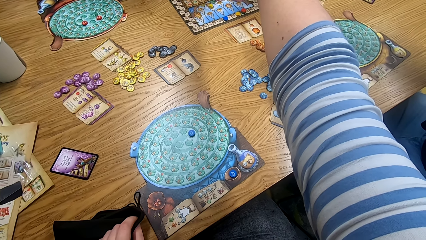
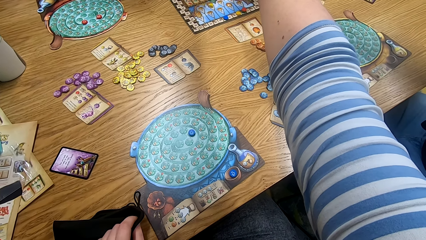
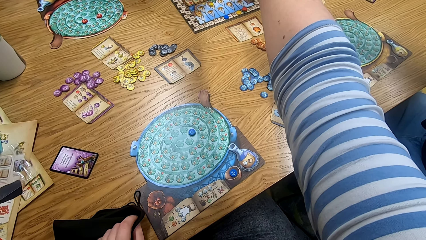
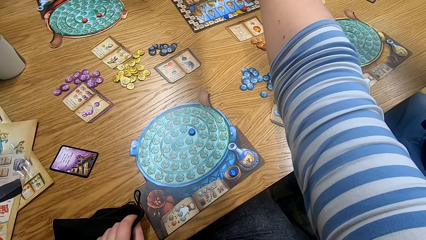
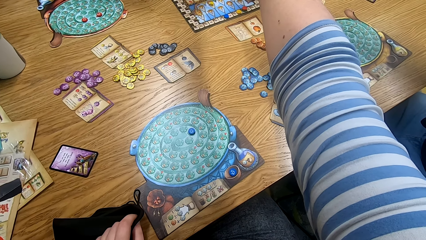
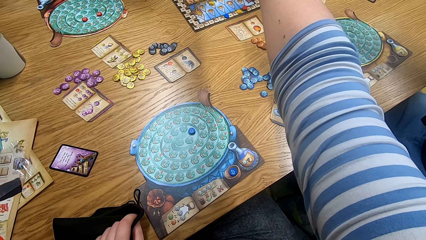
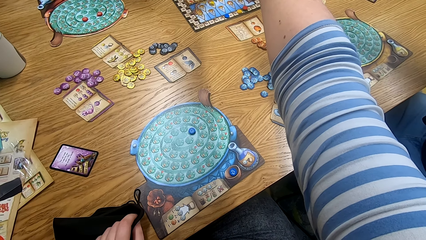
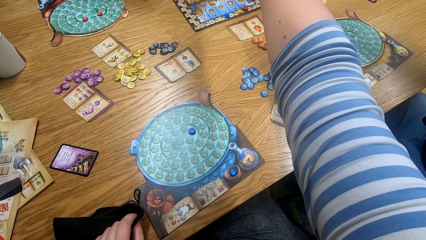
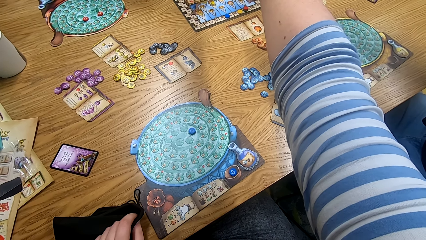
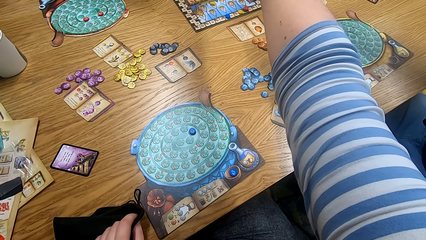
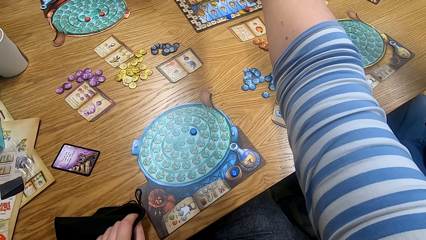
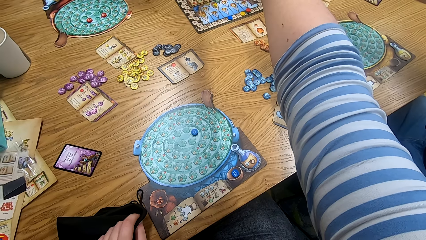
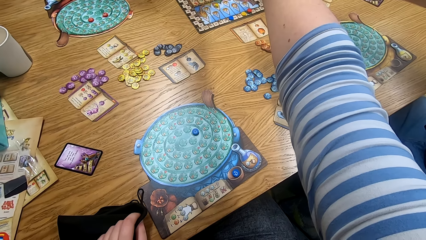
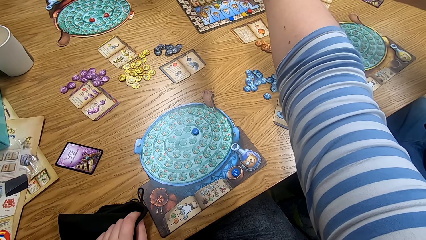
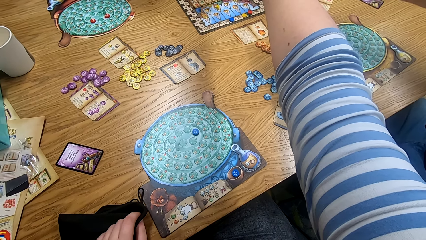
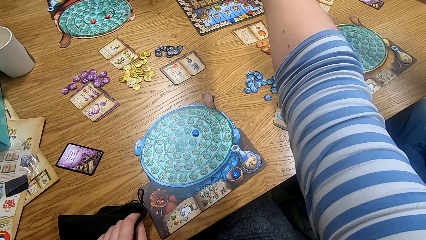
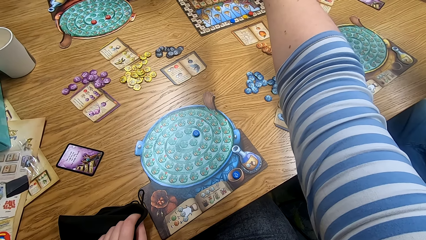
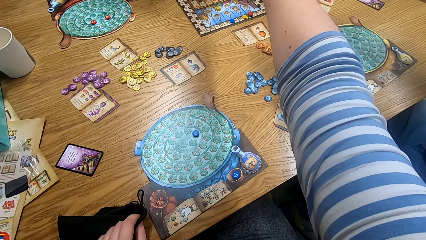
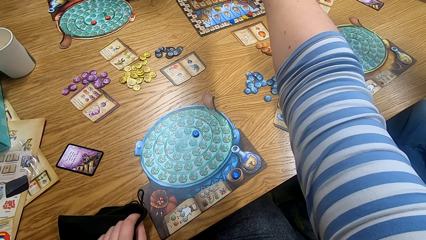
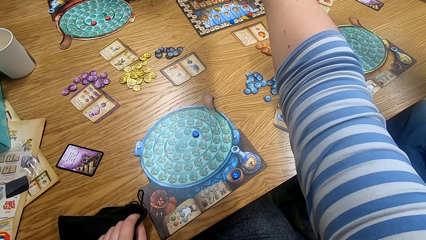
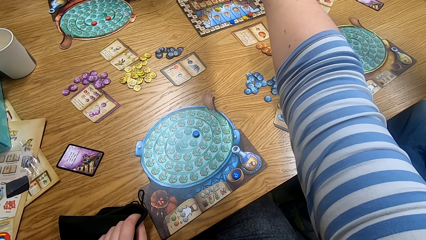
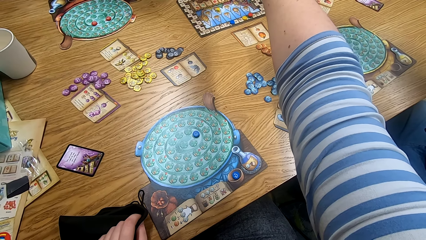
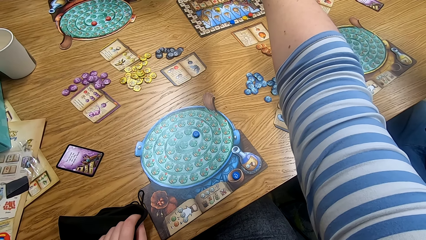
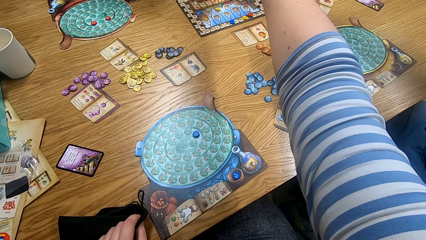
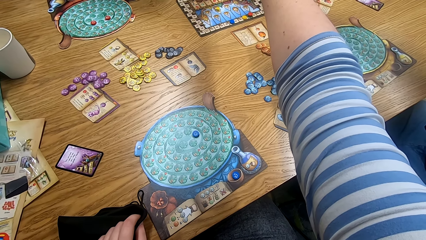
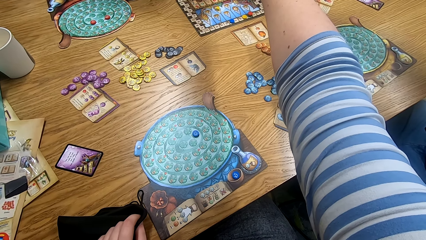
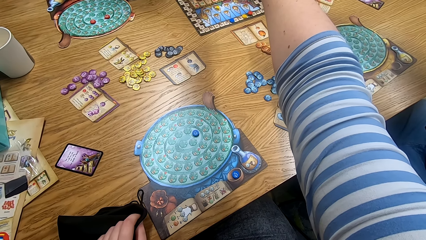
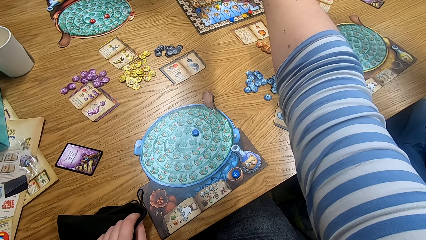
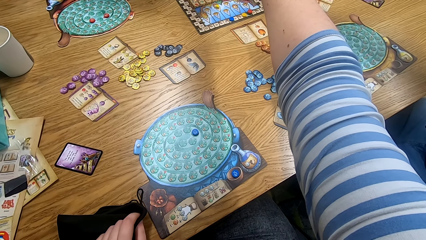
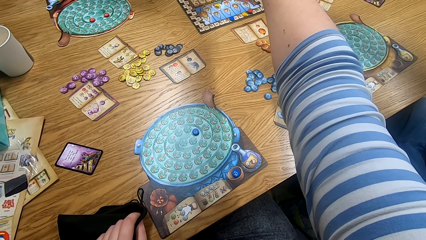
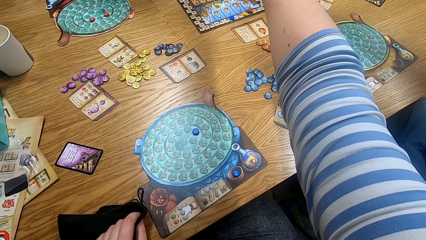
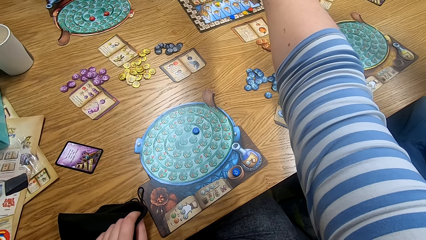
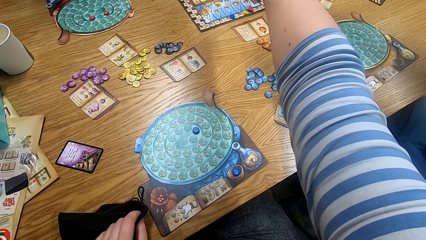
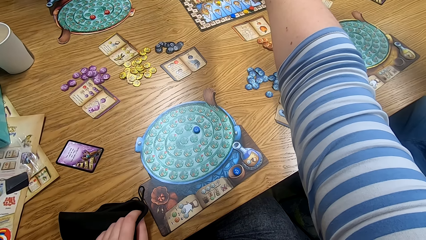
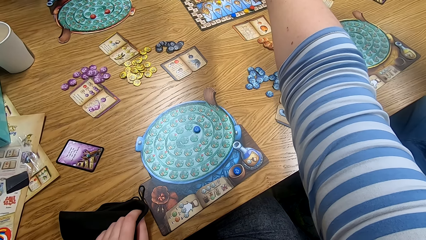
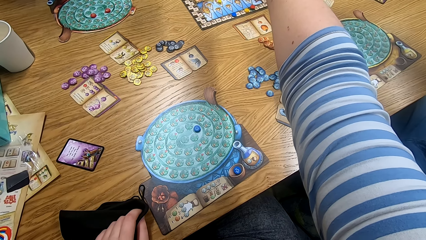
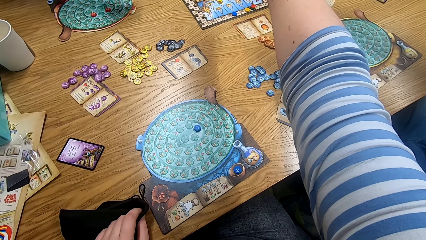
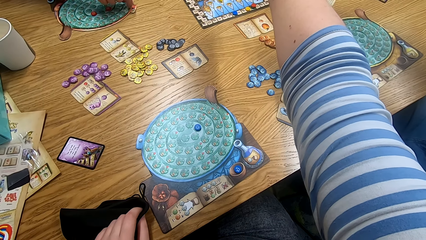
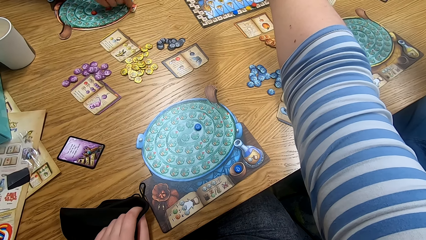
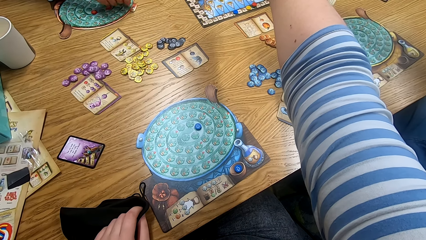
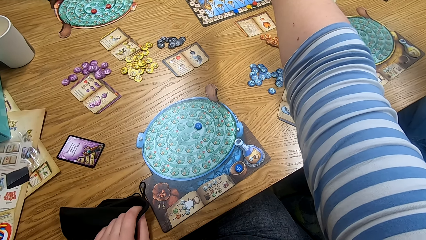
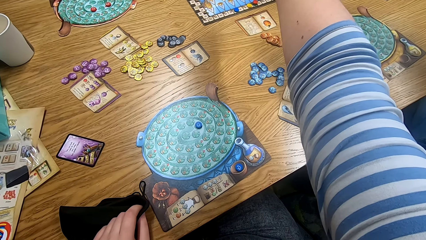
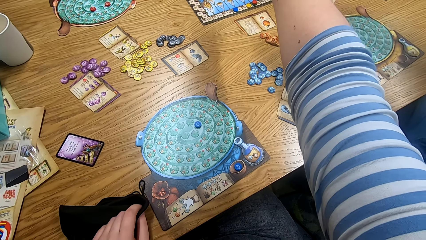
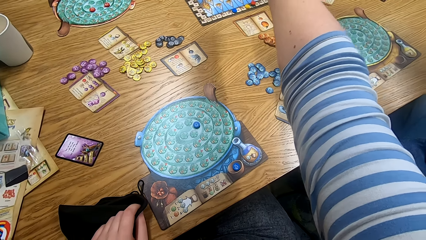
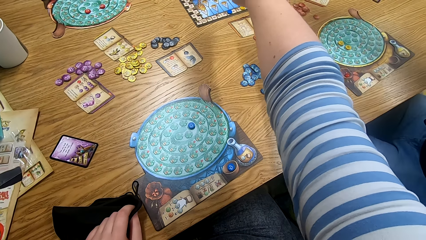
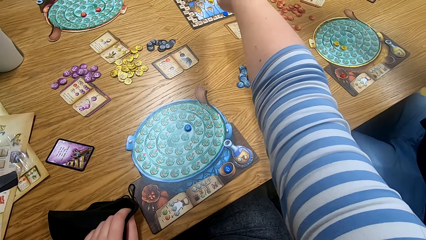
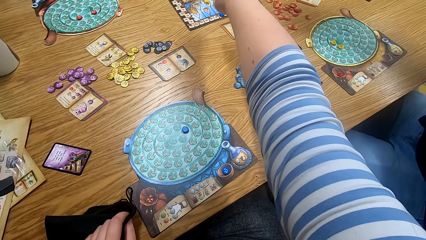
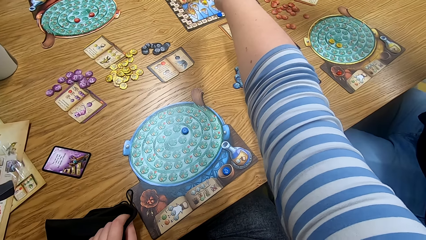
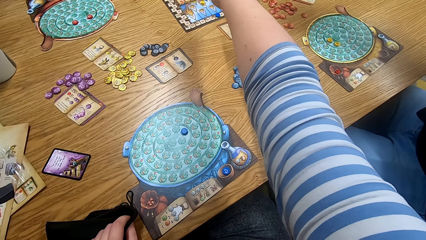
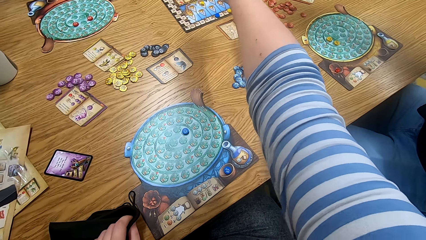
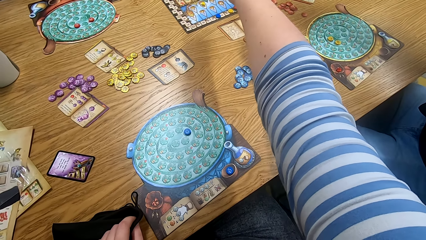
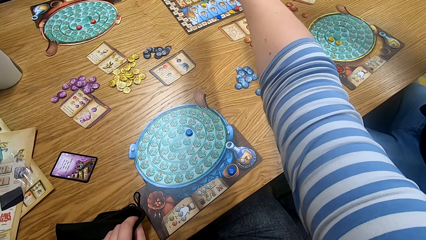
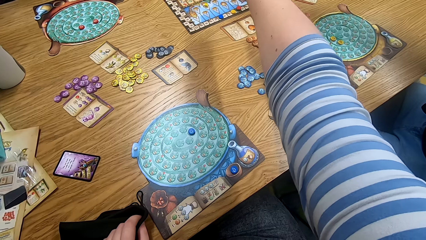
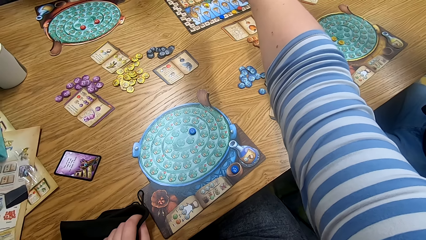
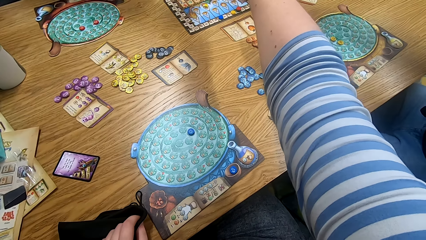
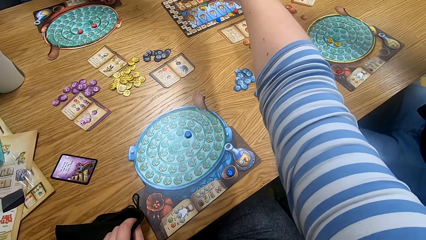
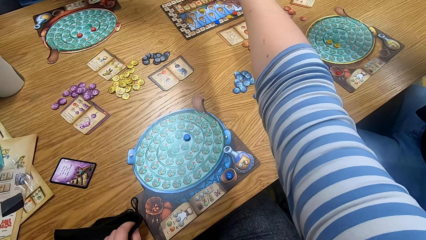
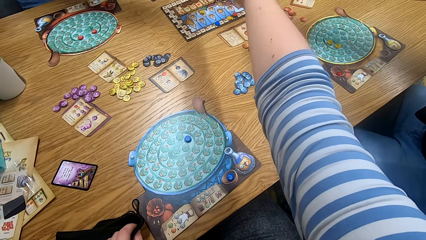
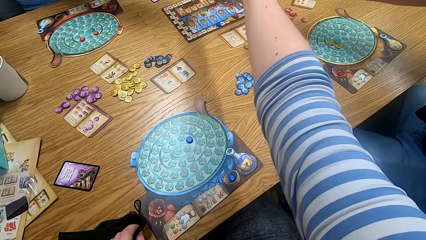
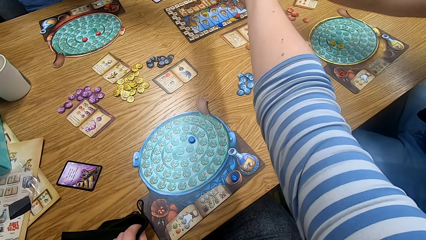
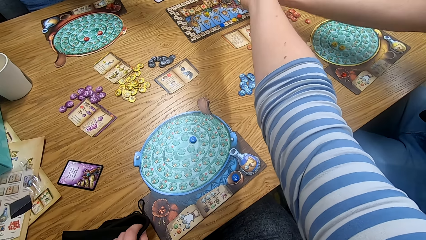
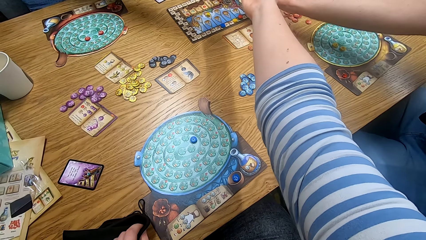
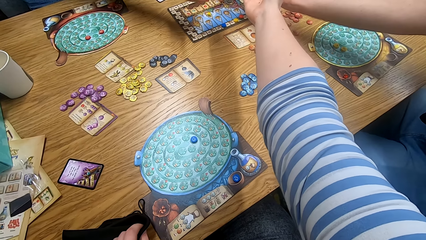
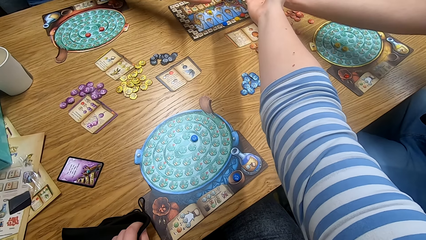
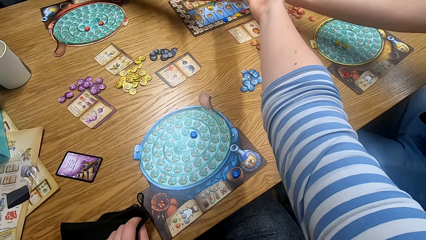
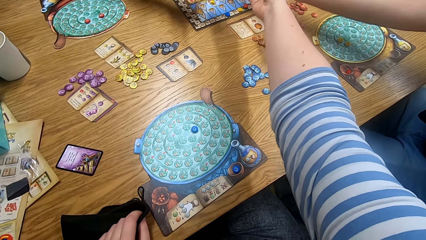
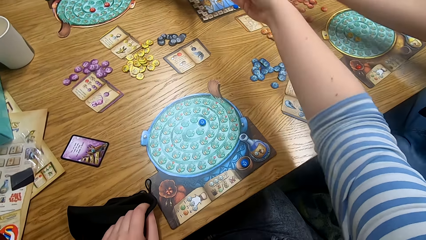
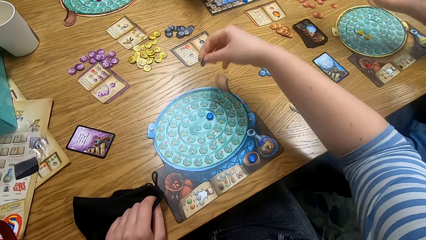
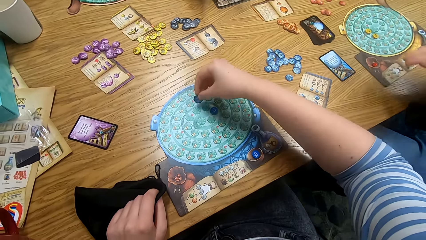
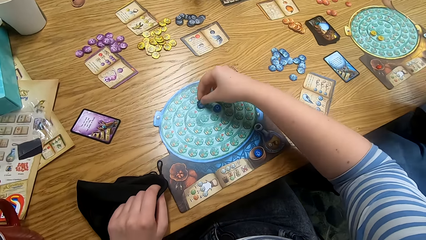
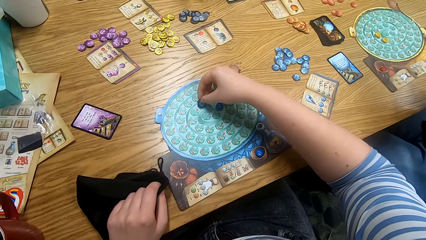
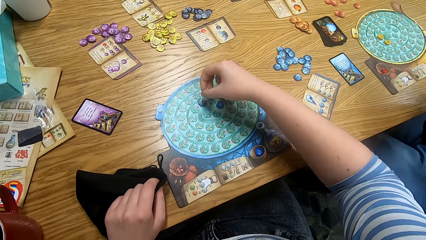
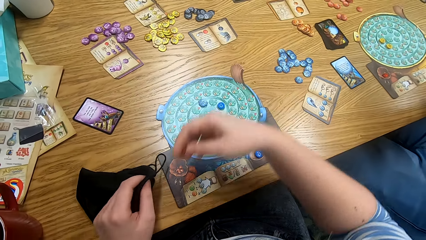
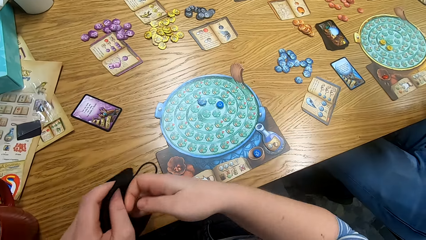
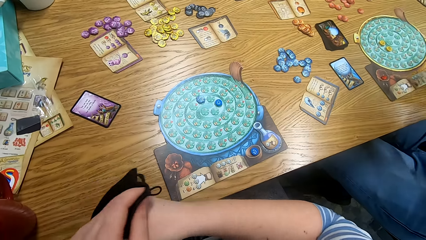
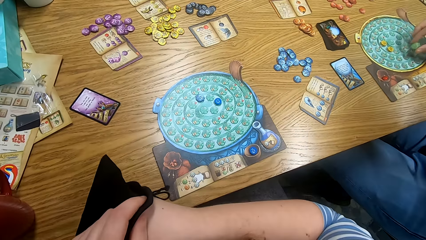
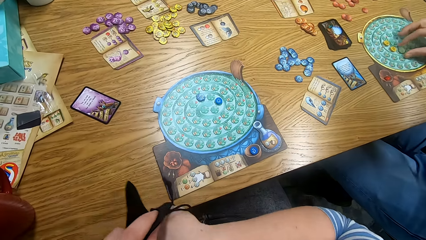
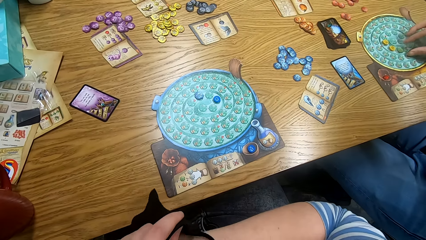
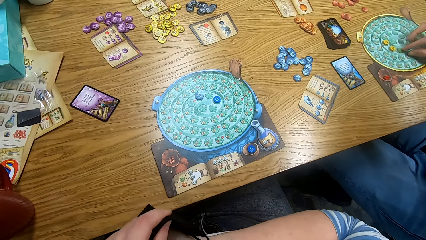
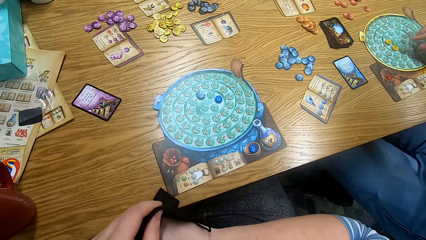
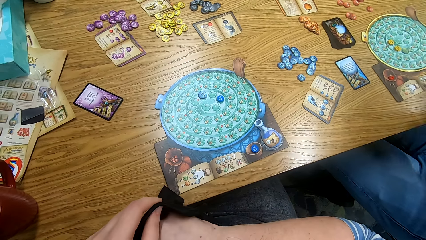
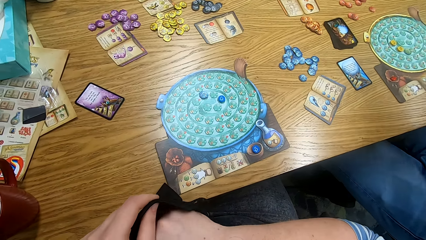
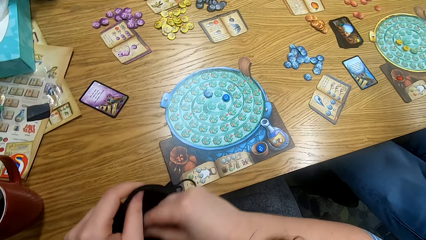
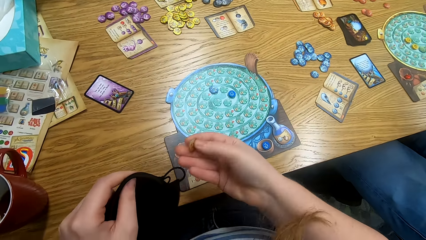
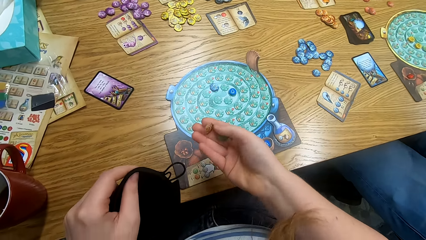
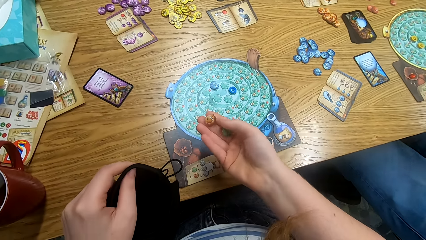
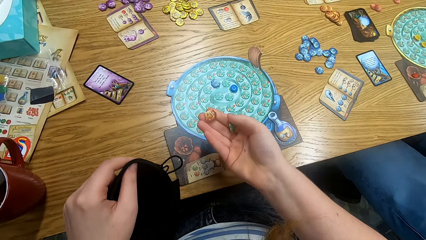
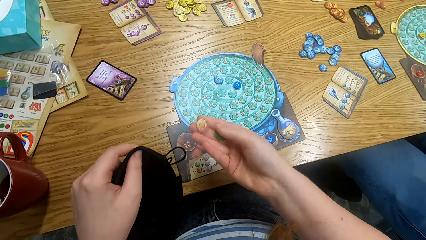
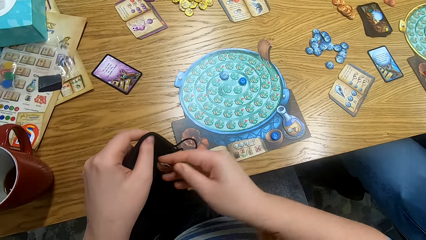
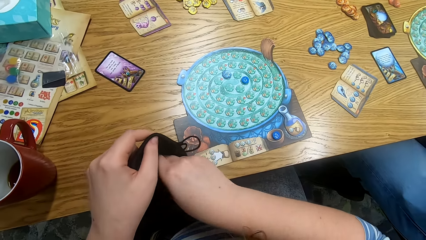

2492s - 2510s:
A person picks something from the board. The camera wearer shows the card on the table. They place the token on the board. They play something. They pick a token from the bag. Another person plays something.
